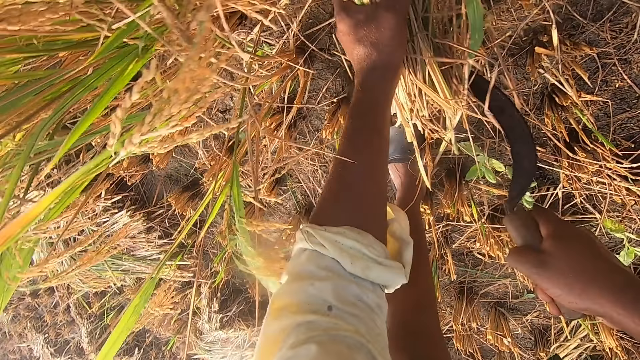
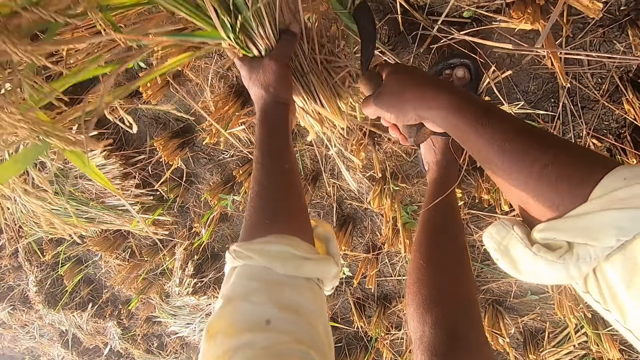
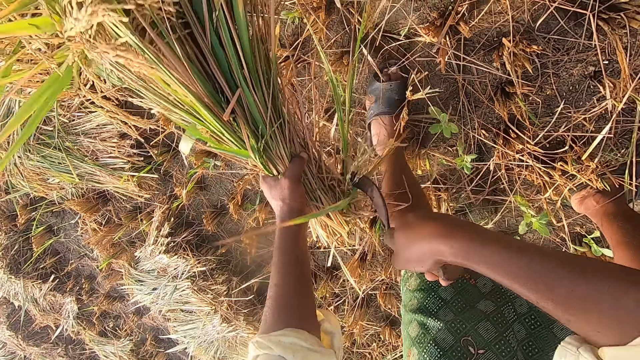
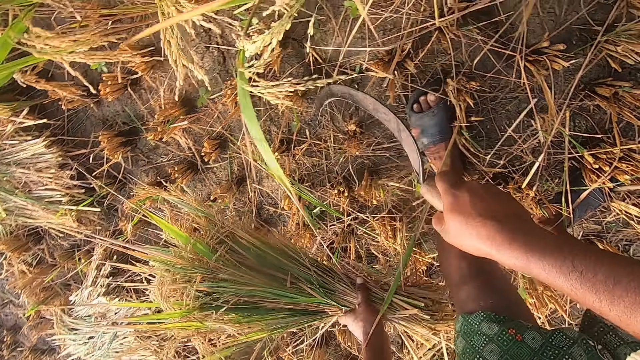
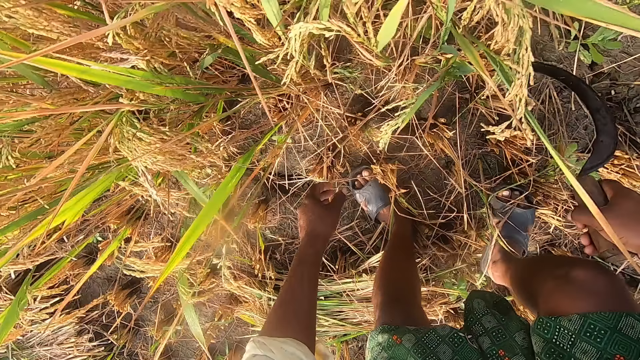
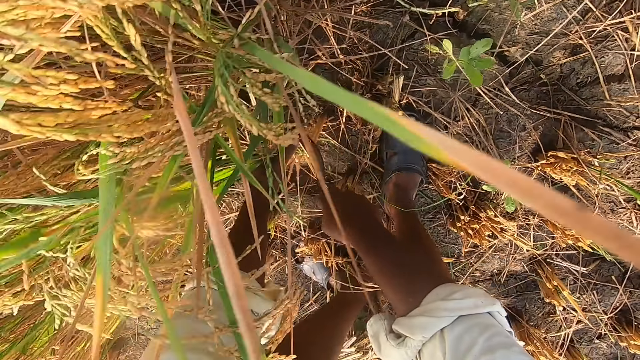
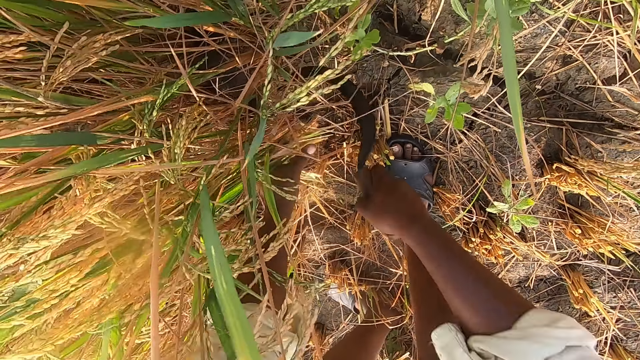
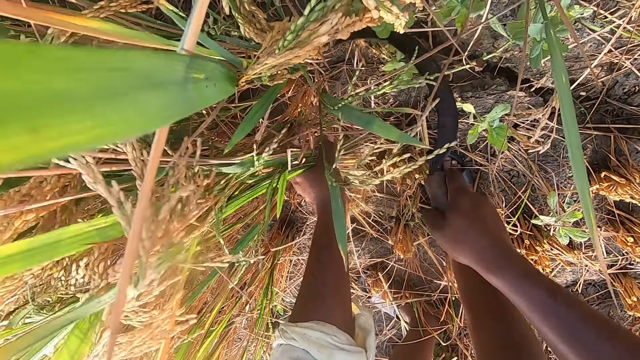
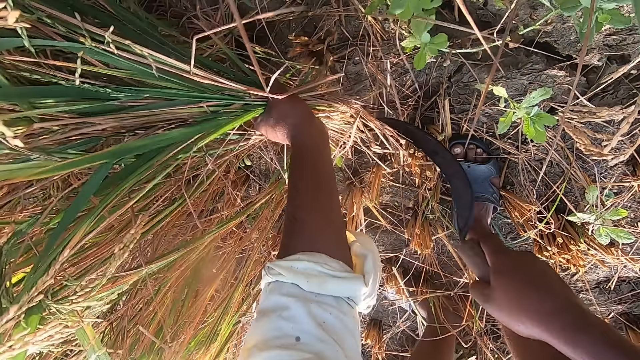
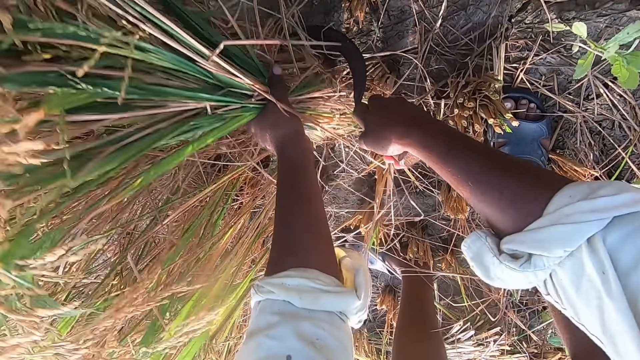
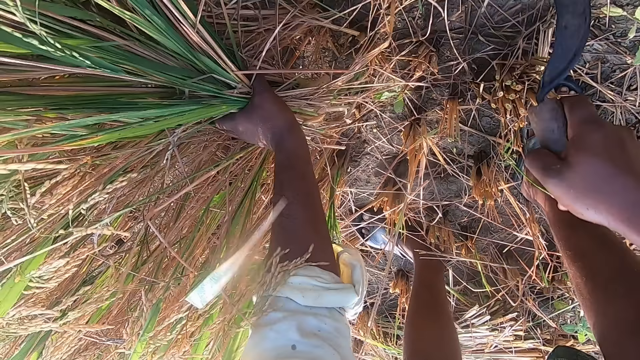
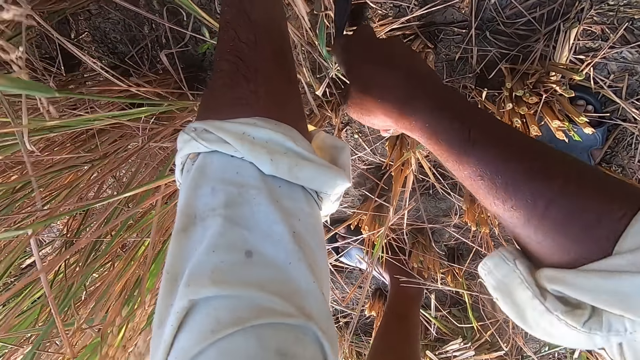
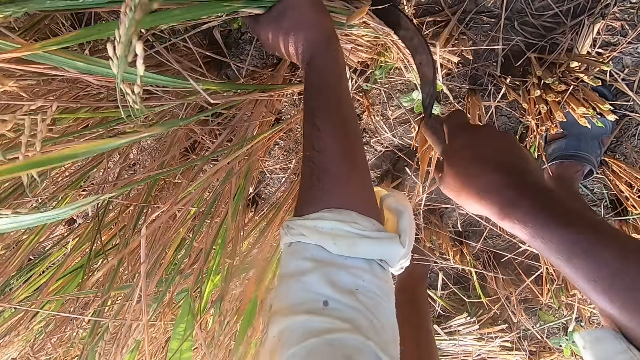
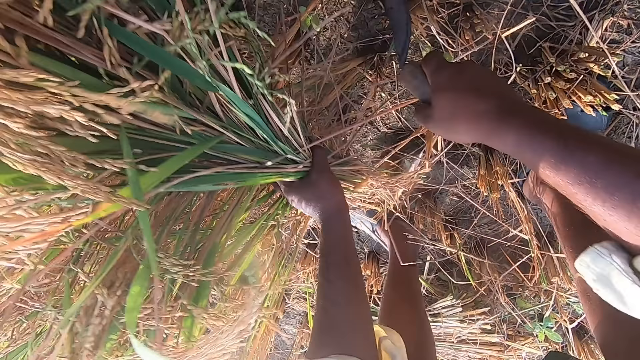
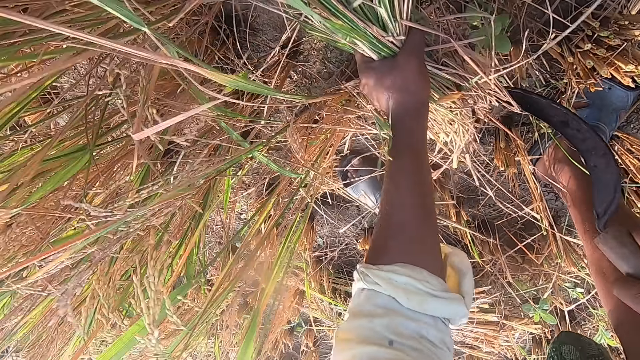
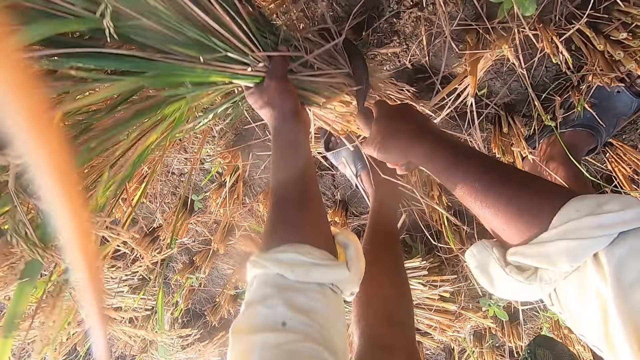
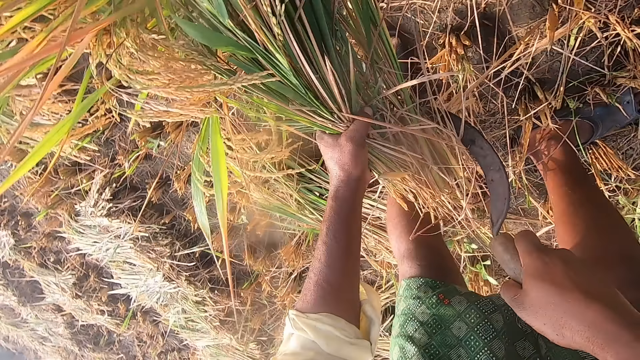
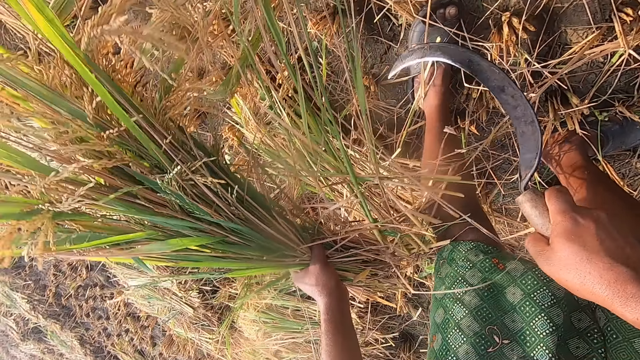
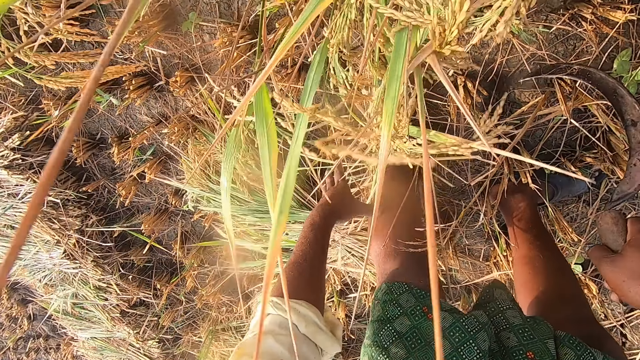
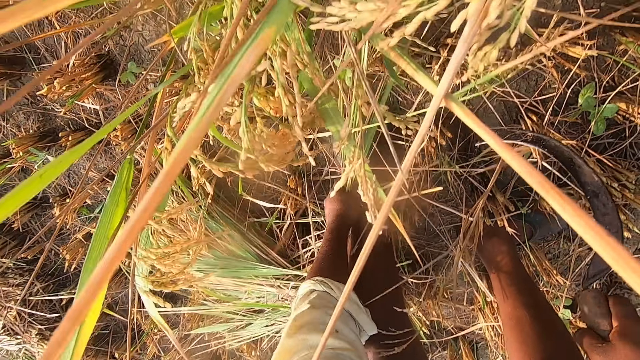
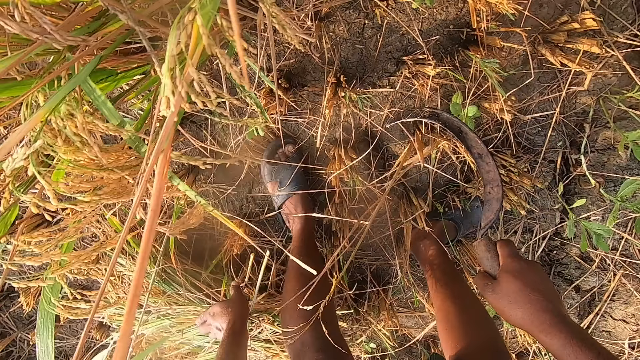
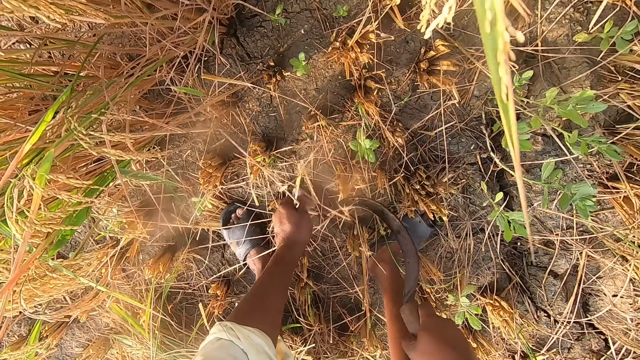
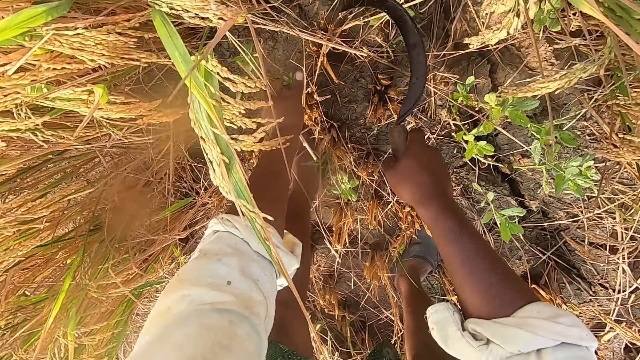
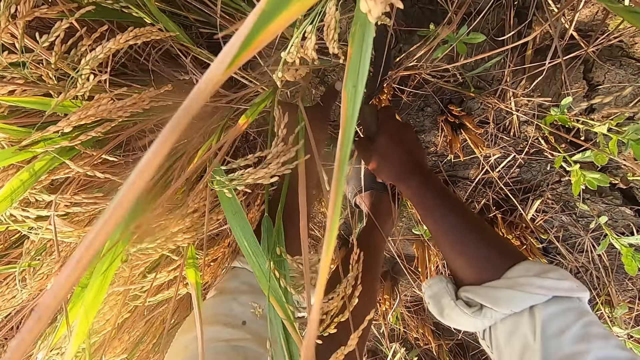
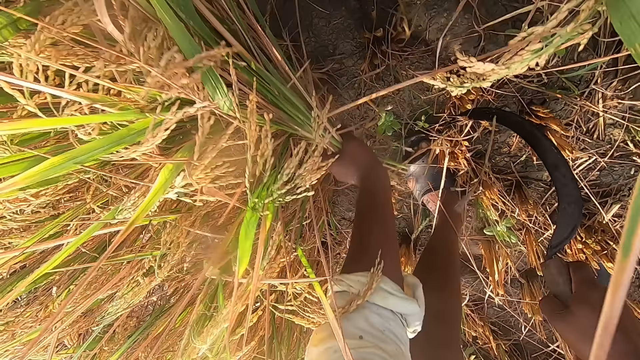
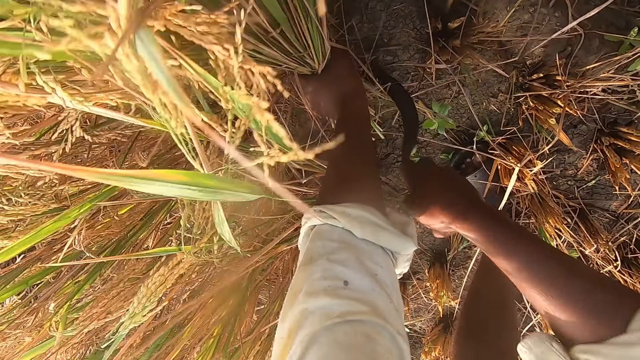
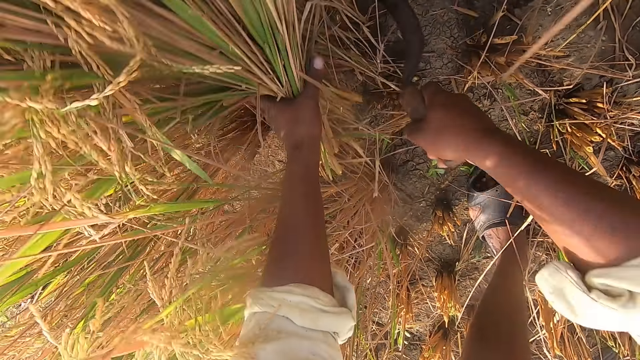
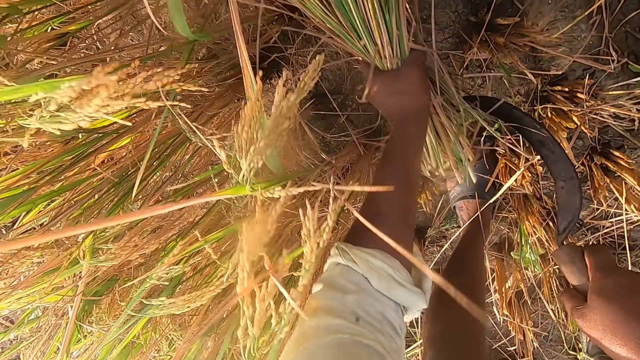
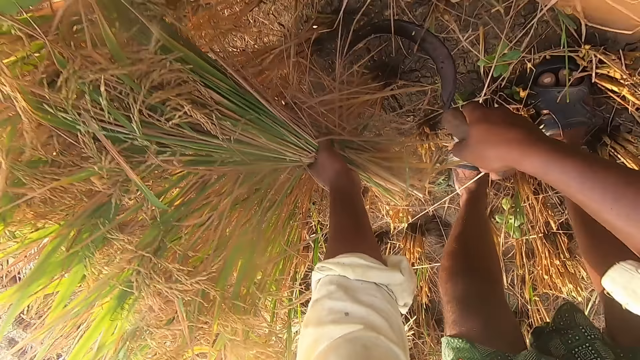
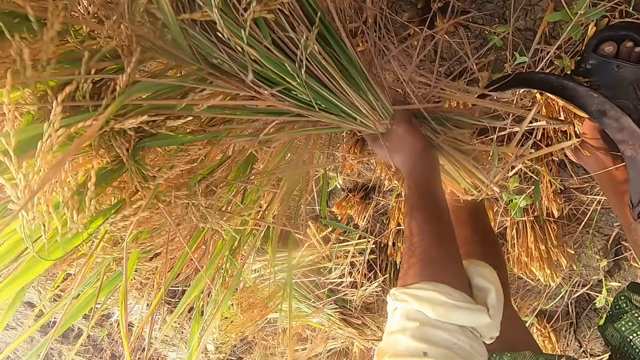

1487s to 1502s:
The camera wearer drops the straw on the ground. They cut the straw from the ground with the sickle. They drop the straw on the ground. They cut the straw from the ground with the sickle.

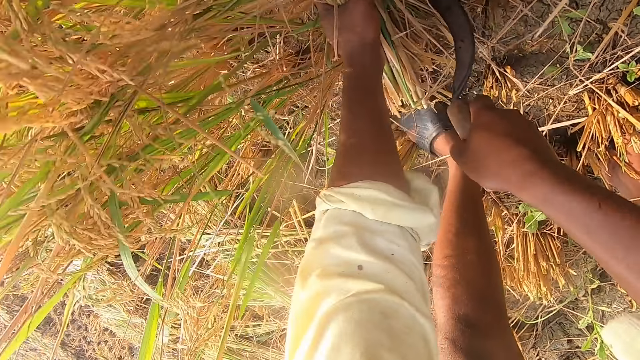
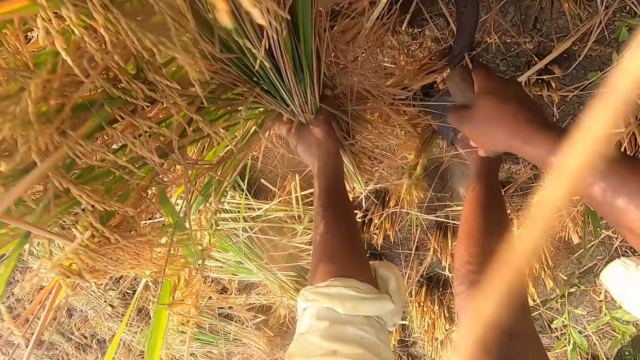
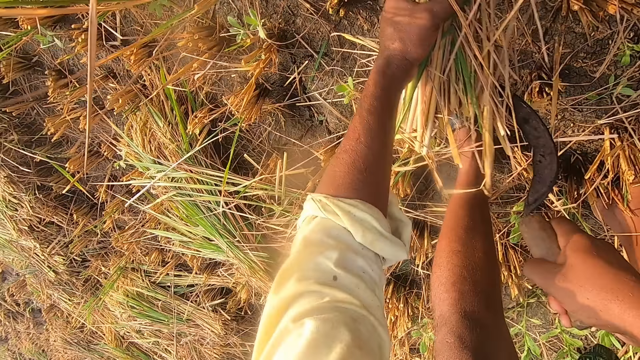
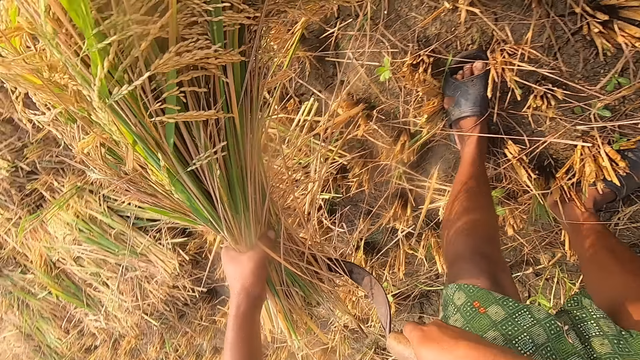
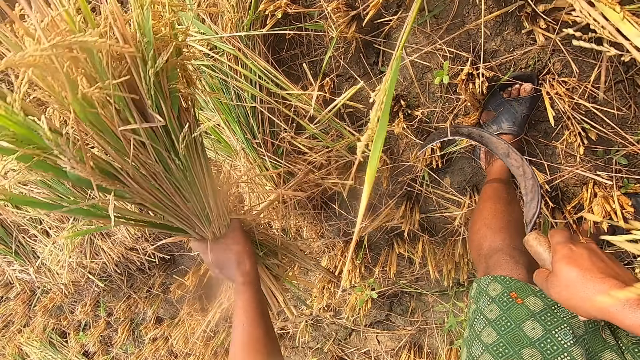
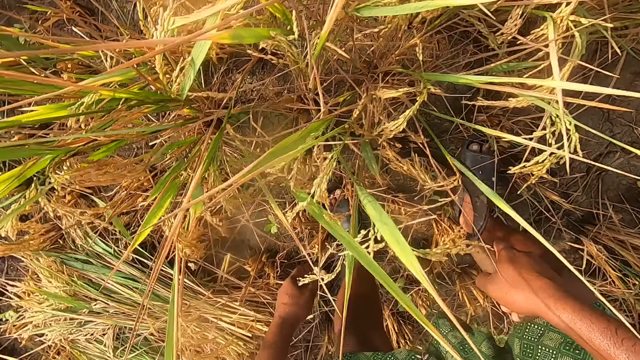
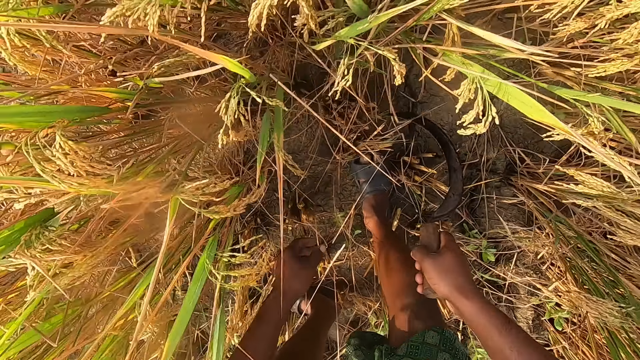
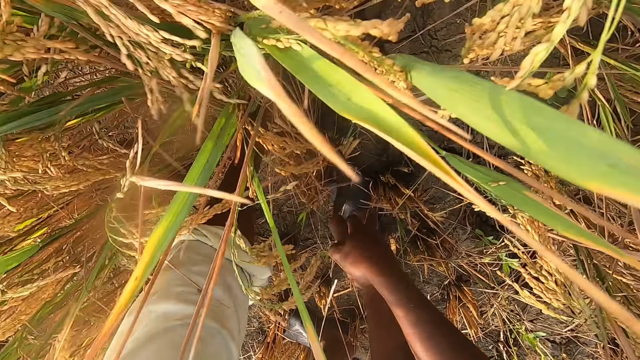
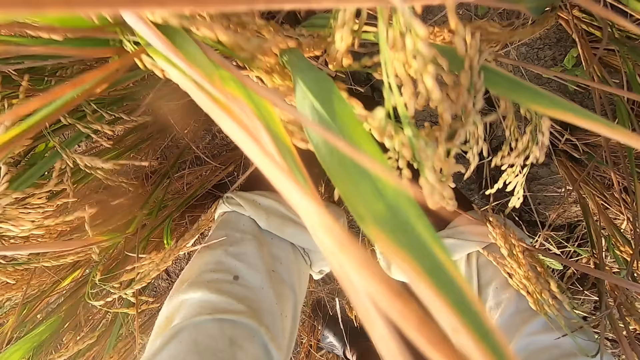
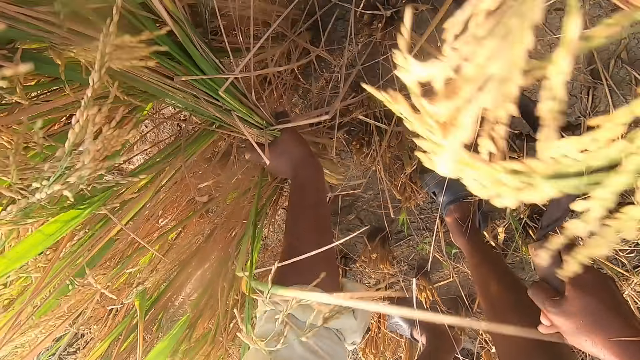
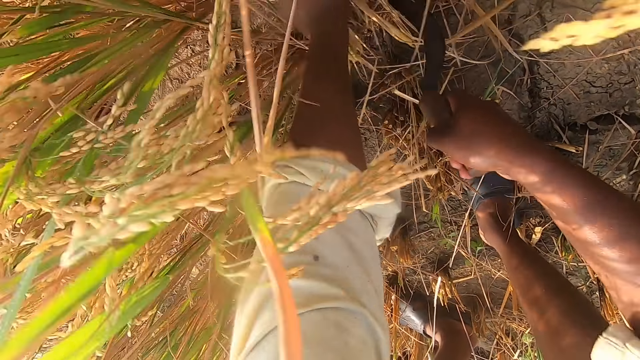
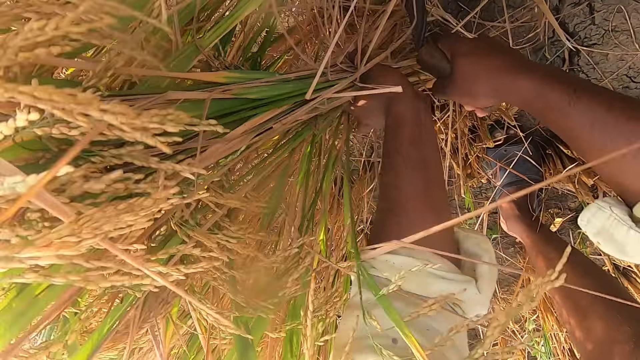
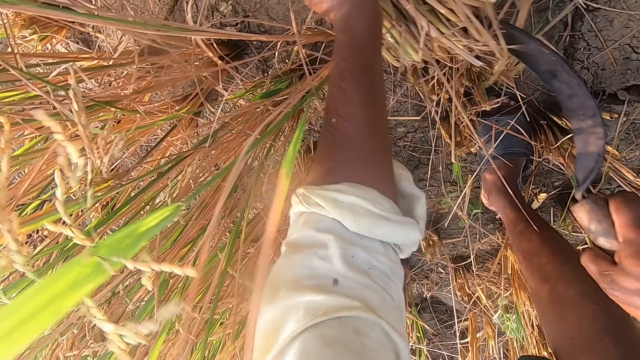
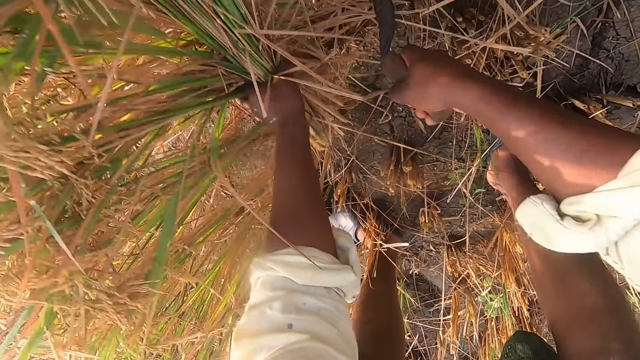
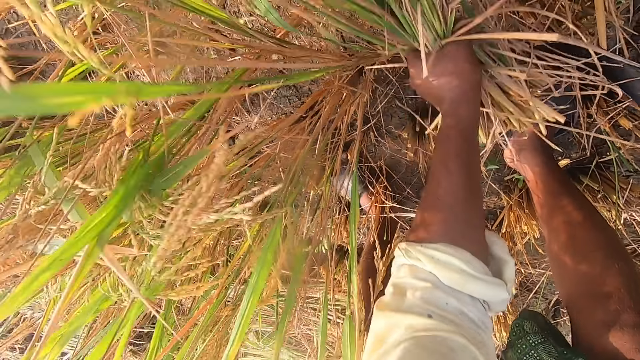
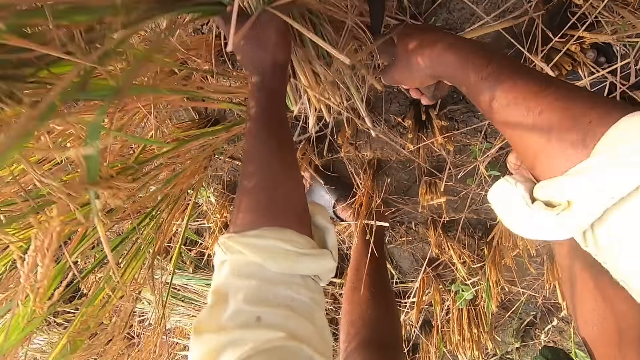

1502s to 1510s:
The camera wearer drops the straw on the ground. They cut the straw from the ground with the sickle.
